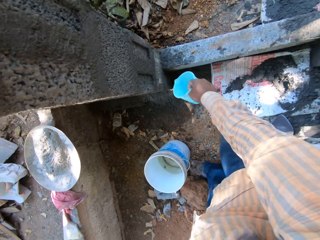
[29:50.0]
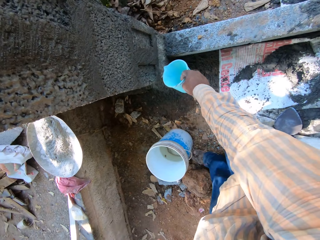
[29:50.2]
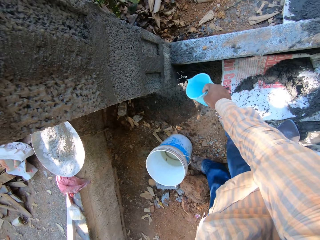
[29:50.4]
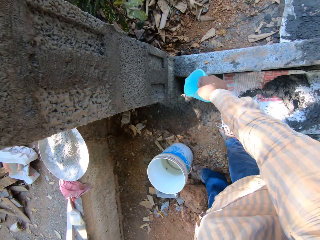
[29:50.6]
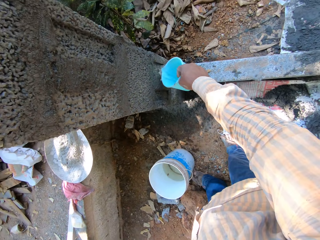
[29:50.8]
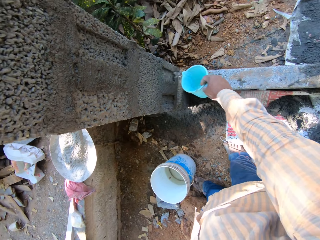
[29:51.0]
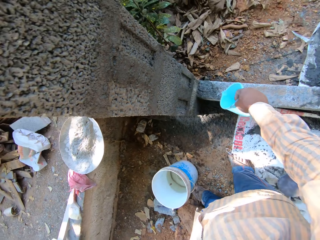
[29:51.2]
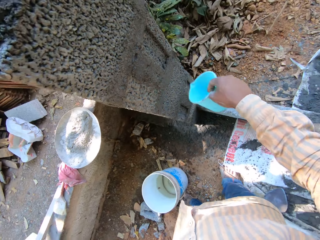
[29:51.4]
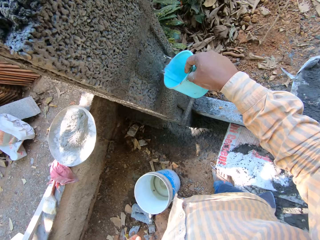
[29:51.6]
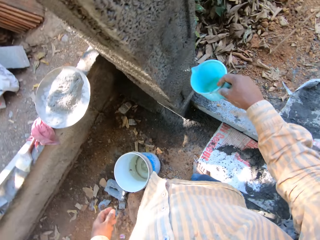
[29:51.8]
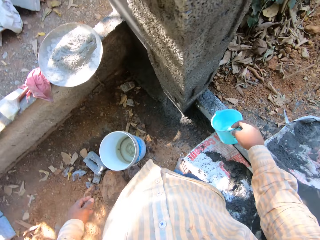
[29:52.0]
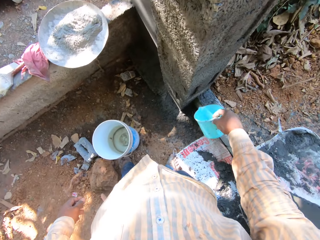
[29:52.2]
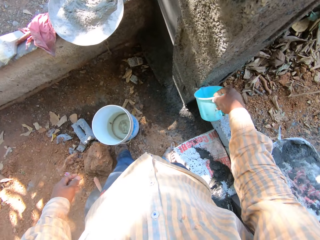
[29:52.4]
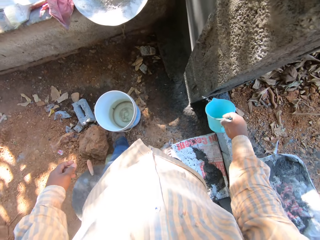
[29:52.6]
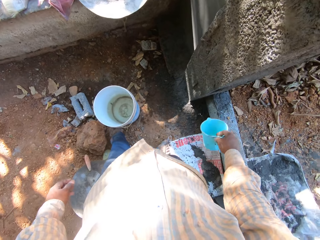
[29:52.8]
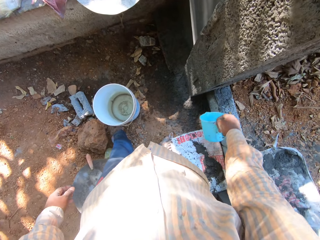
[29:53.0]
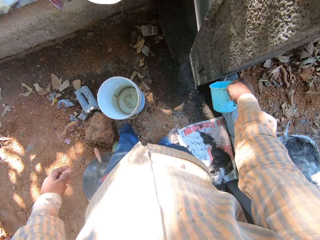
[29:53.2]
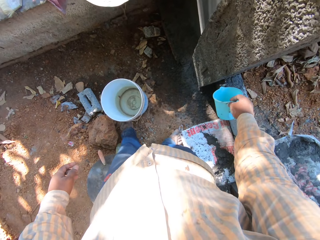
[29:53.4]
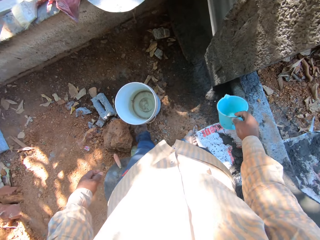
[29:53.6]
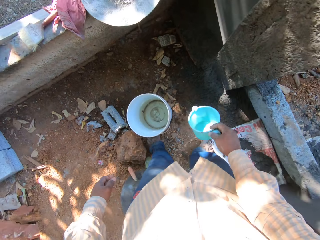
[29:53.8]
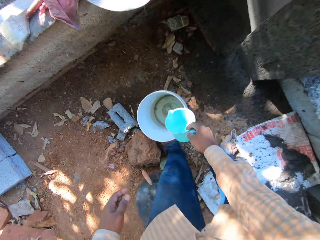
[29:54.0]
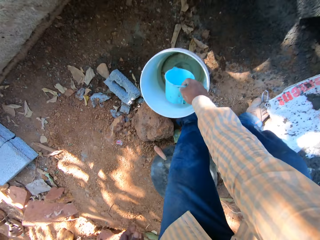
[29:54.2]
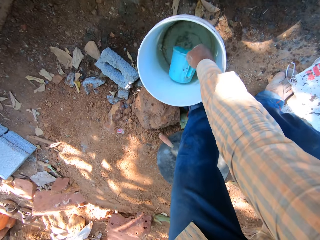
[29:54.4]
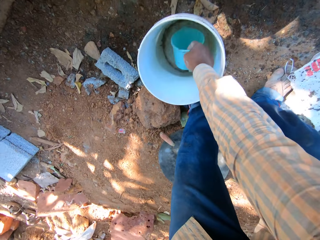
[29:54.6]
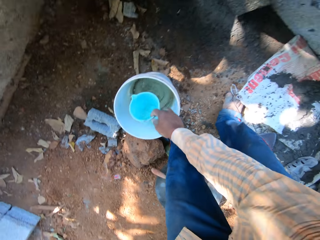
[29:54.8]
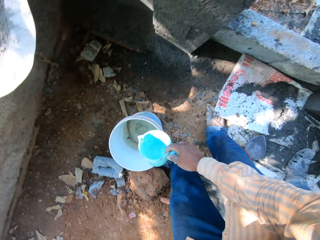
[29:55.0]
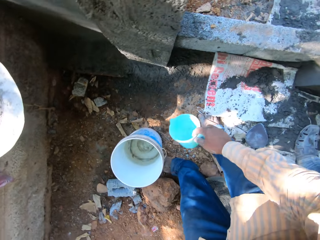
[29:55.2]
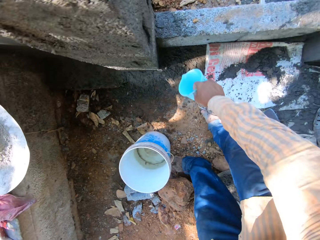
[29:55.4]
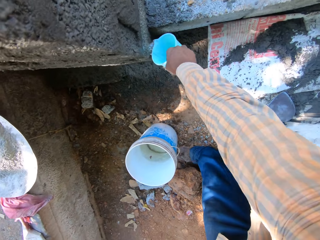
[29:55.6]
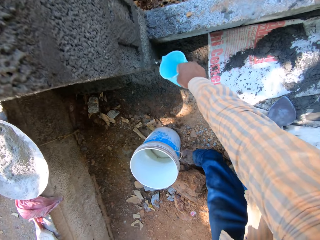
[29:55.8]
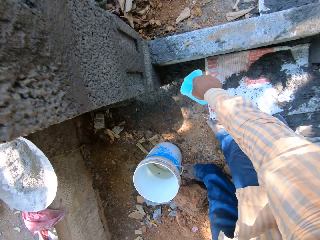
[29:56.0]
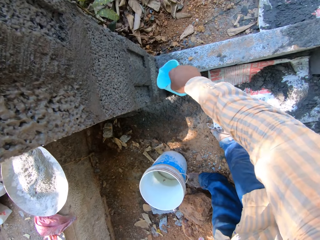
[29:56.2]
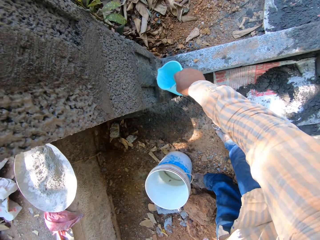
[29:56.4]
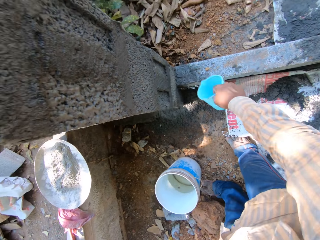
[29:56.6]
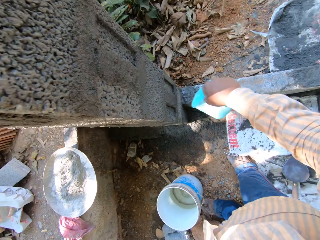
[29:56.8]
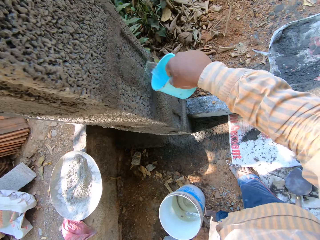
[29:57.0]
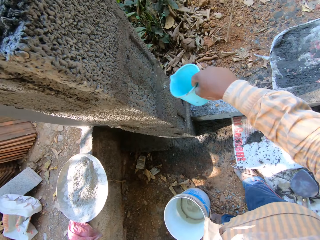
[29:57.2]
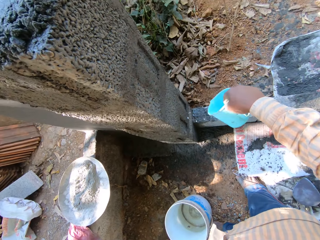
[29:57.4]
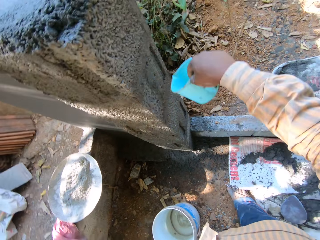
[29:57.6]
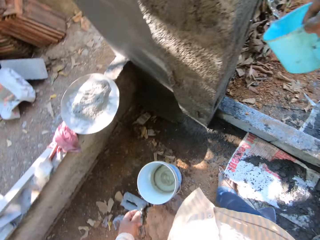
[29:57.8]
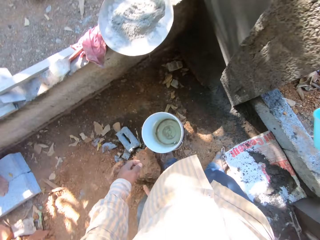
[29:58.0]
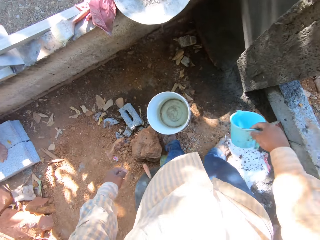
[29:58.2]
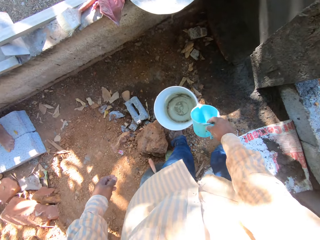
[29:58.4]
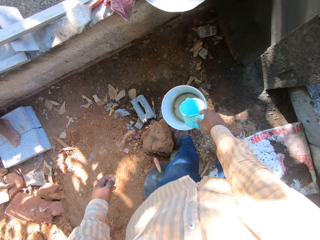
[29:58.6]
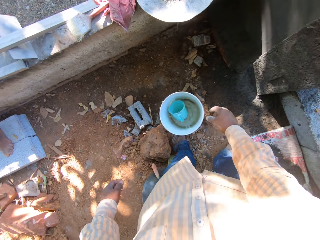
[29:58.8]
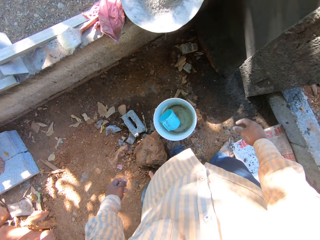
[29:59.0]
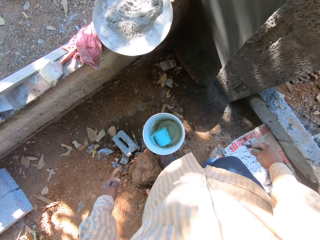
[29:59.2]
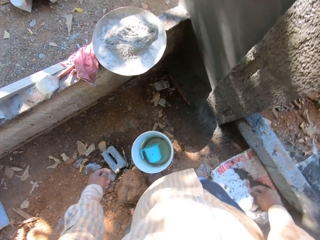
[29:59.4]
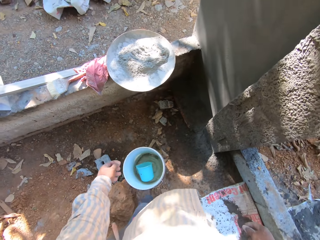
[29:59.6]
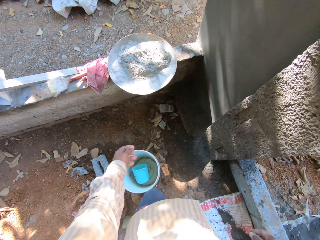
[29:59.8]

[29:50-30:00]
The camera wearer pours water on the pillar with the cup in his right hand. He bends. He takes water from the bucket on the floor with the cup in his right hand. He stands up. He pours water on the pillar with the cup in his right hand. He turns. He drops the cup into the bucket with his right hand.

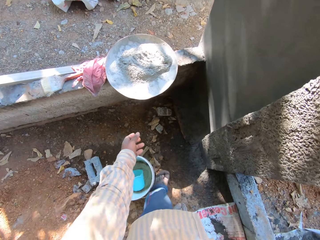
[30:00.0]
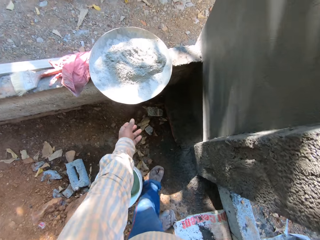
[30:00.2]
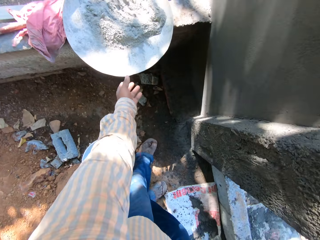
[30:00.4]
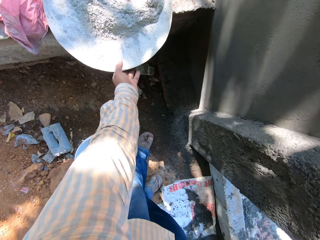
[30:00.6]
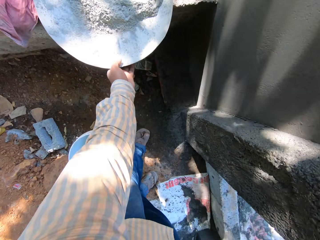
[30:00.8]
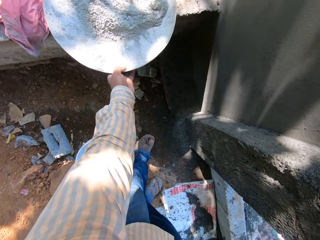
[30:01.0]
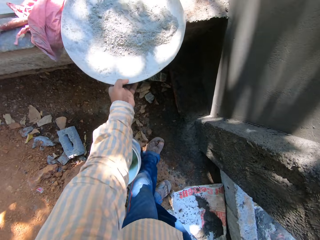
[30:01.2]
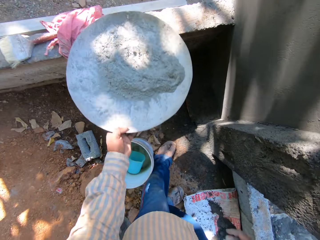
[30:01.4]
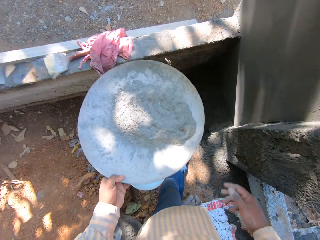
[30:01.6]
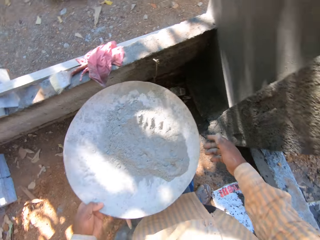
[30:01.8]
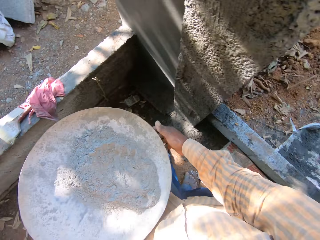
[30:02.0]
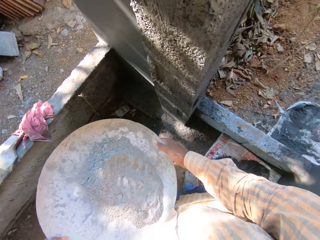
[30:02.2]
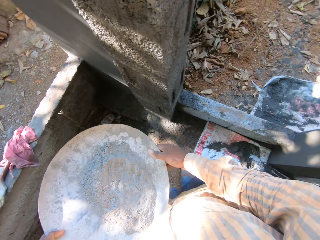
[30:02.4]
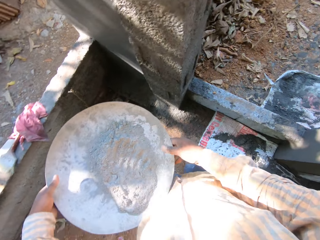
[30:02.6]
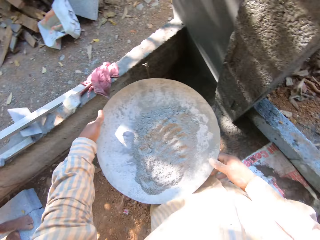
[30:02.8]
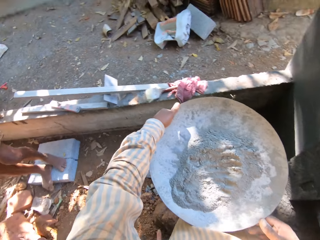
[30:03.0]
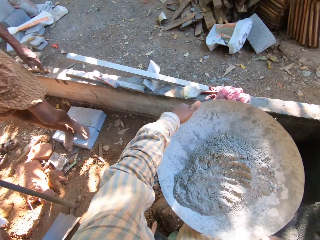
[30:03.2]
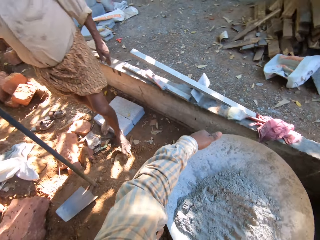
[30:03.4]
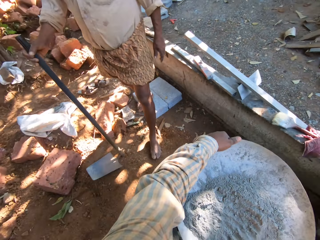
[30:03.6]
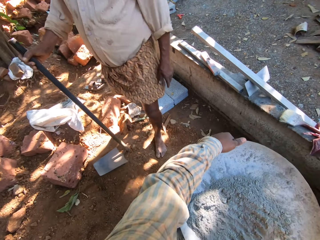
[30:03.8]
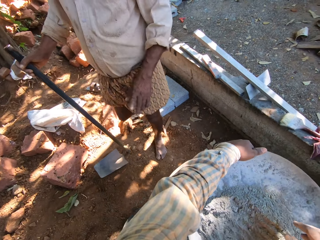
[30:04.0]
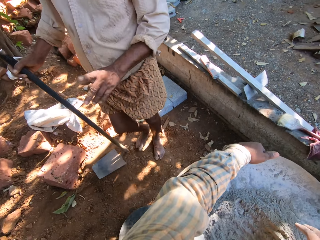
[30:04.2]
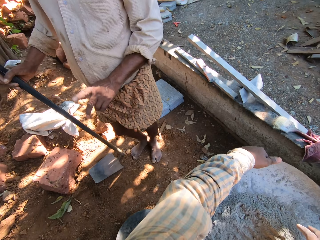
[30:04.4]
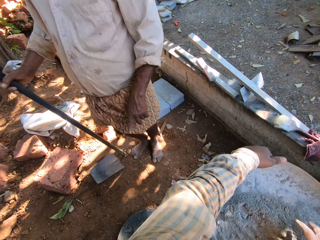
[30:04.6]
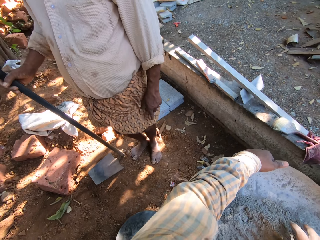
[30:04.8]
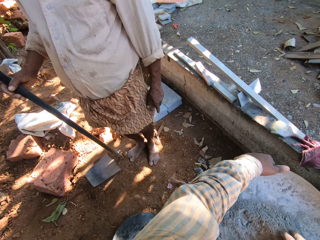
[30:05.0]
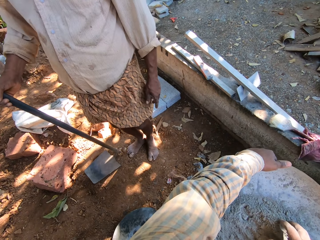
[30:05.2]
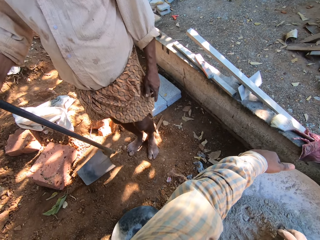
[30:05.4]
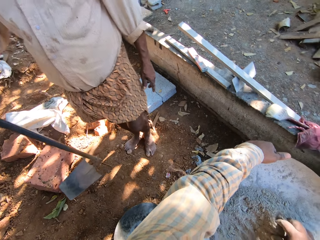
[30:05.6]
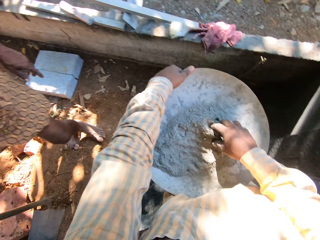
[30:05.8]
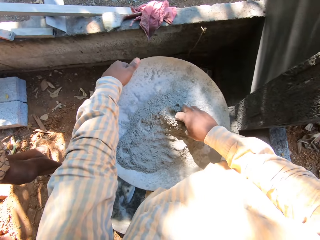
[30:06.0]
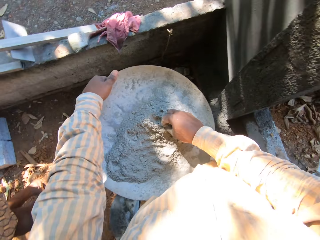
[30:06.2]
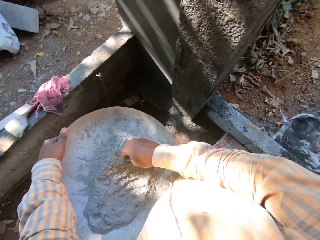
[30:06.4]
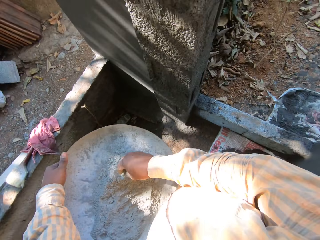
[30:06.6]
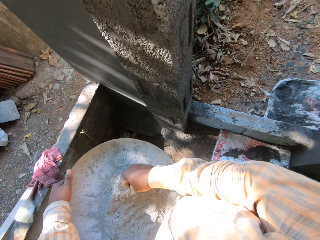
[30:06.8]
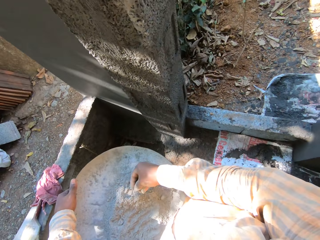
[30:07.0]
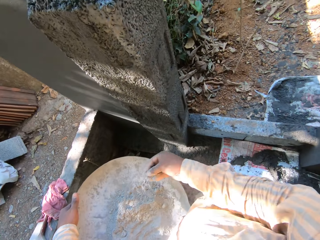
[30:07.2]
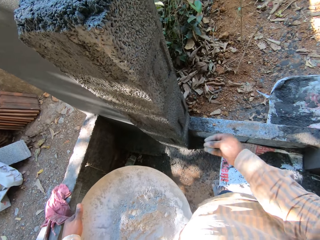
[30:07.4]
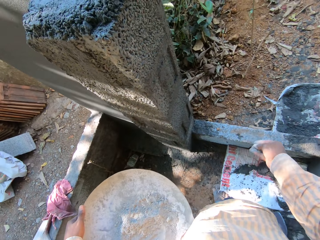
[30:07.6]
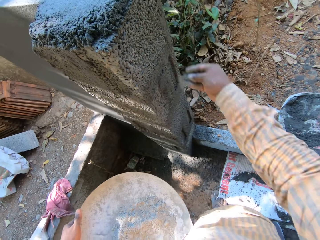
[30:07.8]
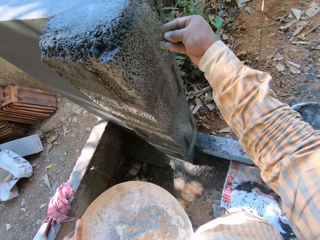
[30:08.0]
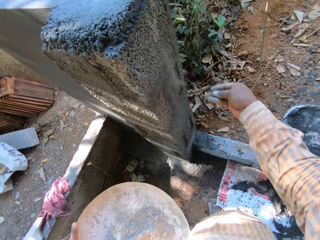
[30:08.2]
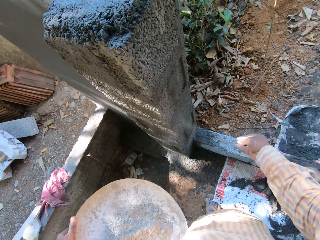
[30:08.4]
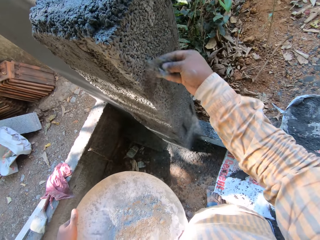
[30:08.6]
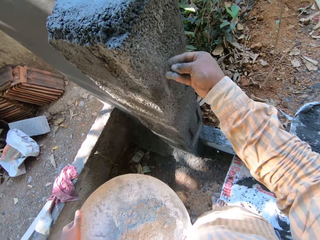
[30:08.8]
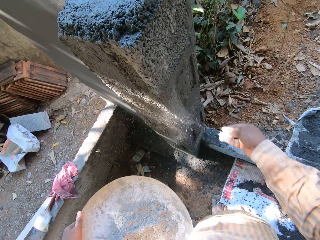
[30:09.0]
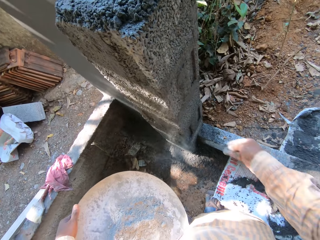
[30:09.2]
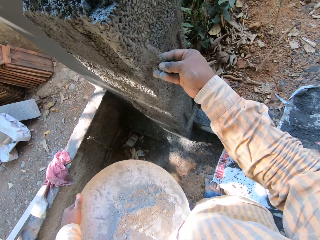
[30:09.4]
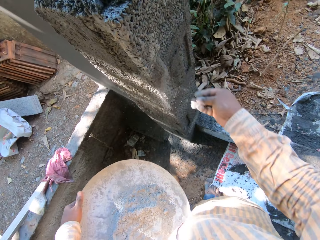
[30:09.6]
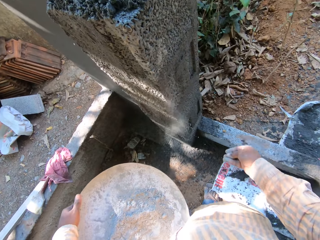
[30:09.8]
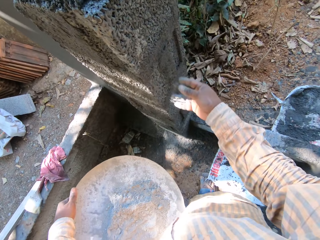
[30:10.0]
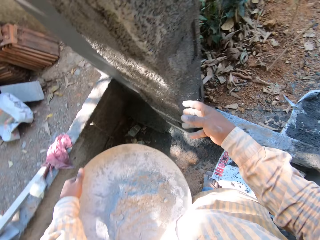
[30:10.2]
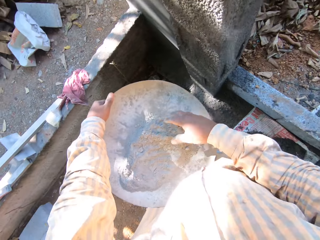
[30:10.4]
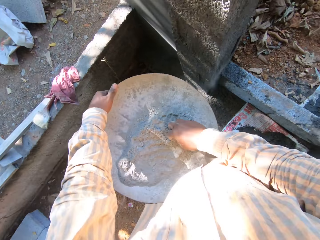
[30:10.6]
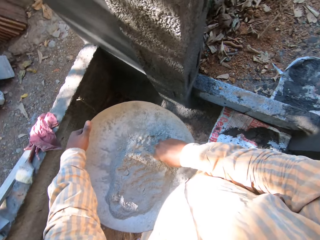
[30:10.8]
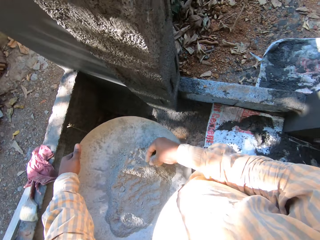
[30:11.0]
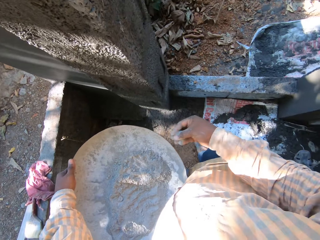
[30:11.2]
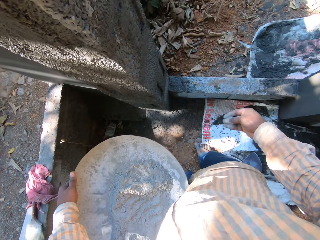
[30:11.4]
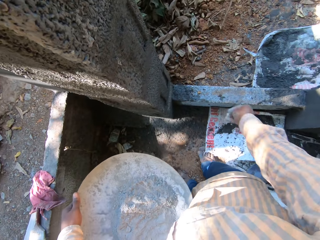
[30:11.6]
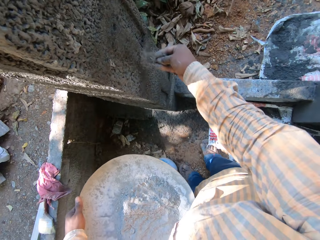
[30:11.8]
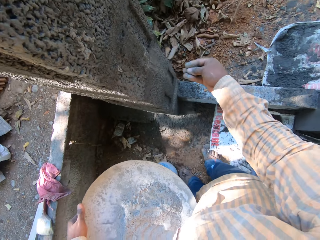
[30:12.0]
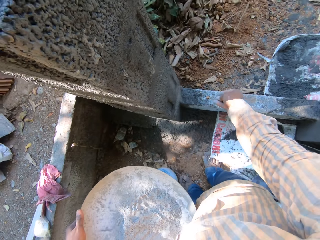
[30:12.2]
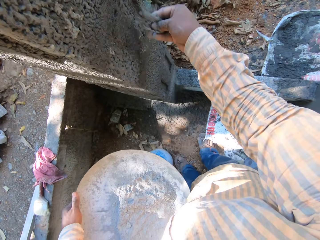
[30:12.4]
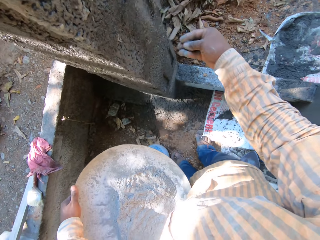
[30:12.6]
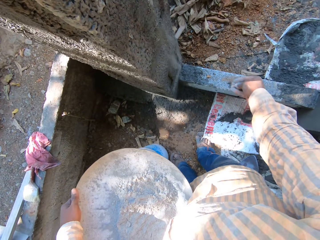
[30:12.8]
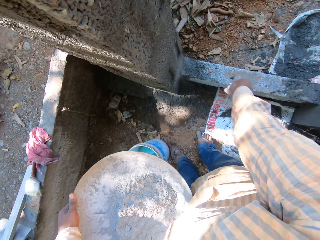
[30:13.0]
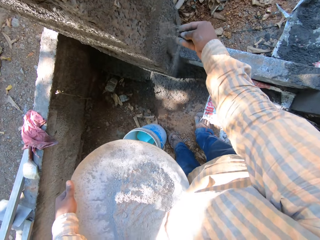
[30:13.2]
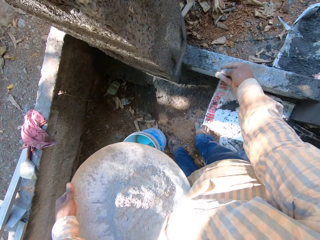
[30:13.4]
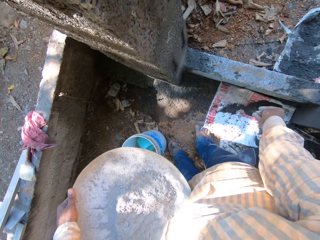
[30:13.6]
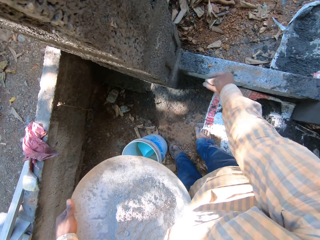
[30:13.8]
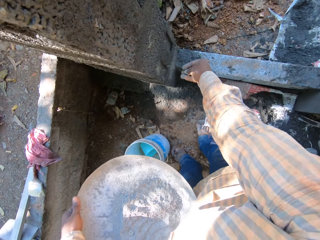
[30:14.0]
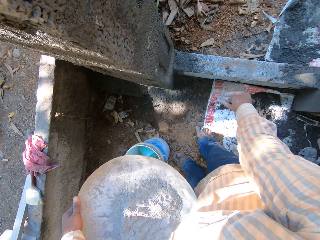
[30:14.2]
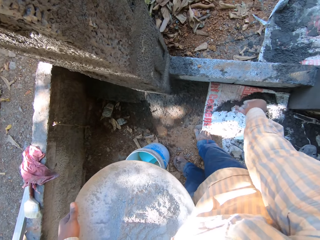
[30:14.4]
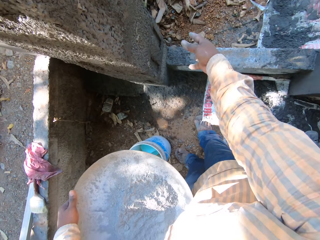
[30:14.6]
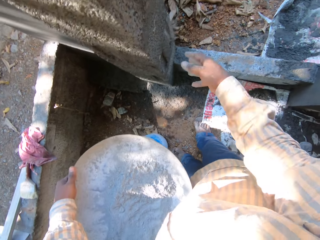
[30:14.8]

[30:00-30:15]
The camera wearer walks around. He picks up the head pan of cement on the fence with his left hand. He holds the head pan with both hands. He turns around. A man holds a hoe in his right hand. The man walks around and gestures. The camera wearer interacts with the man. He scoops cement from the head pan with his right hand. He sprays cement on the pillar with his right hand. He scoops cement from the head pan with his right hand. He sprays cement on the pillar with his right hand.
